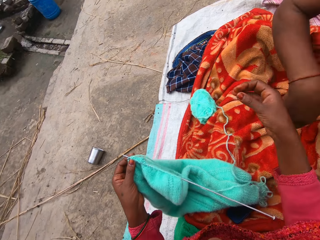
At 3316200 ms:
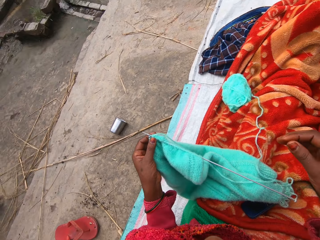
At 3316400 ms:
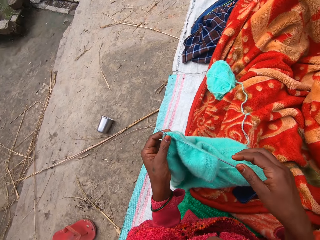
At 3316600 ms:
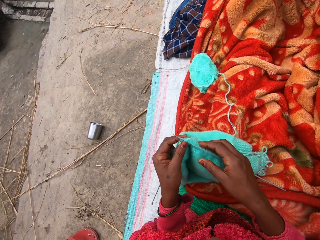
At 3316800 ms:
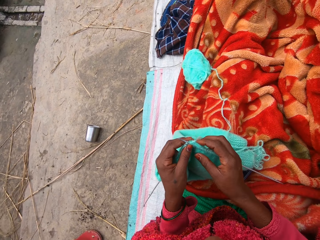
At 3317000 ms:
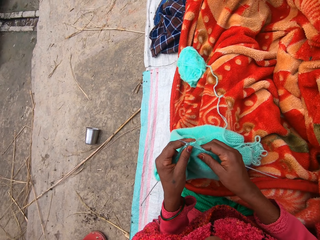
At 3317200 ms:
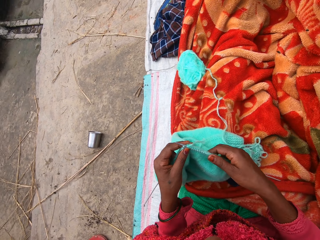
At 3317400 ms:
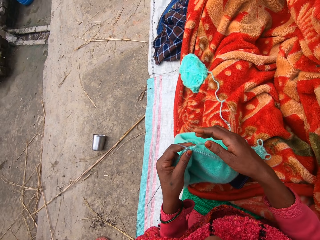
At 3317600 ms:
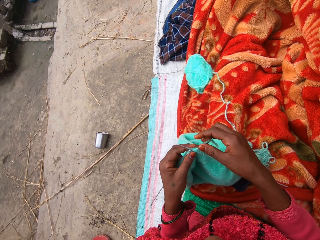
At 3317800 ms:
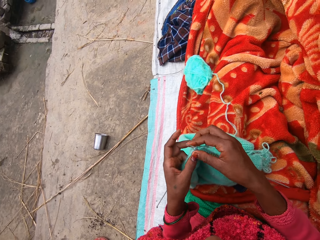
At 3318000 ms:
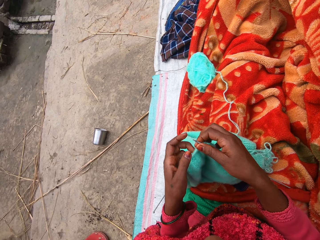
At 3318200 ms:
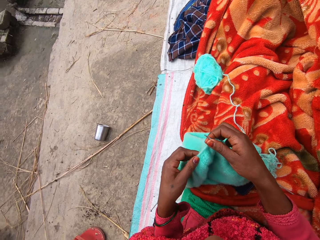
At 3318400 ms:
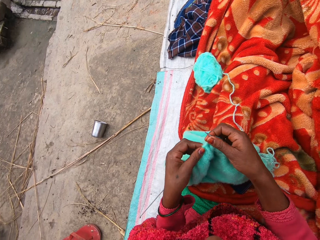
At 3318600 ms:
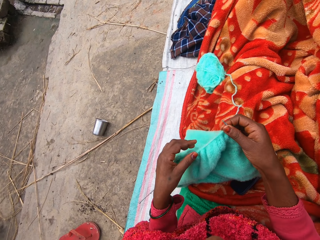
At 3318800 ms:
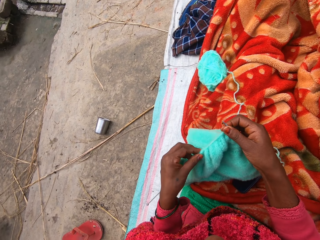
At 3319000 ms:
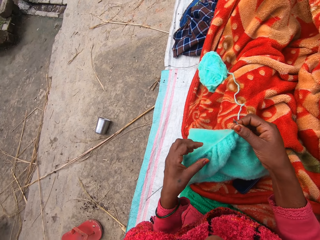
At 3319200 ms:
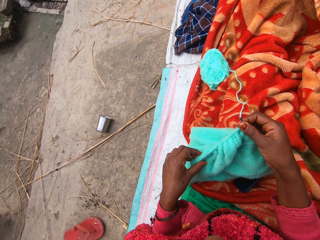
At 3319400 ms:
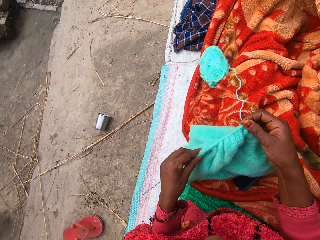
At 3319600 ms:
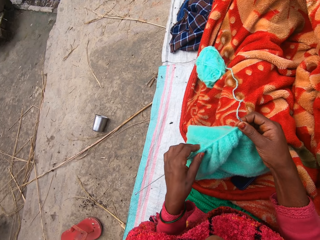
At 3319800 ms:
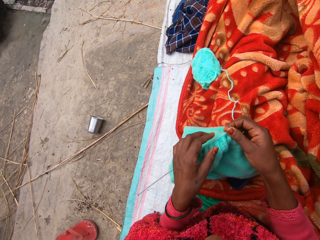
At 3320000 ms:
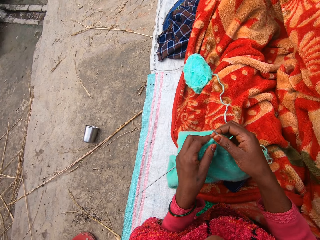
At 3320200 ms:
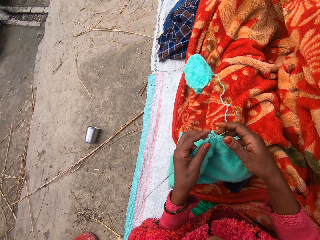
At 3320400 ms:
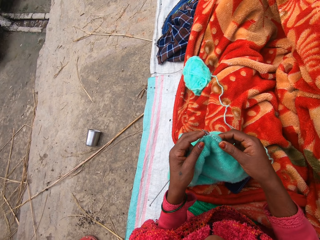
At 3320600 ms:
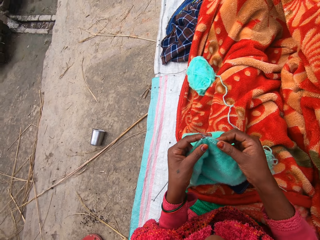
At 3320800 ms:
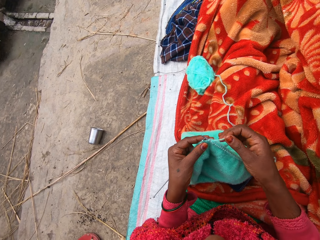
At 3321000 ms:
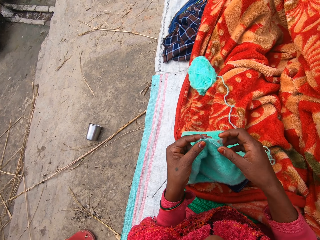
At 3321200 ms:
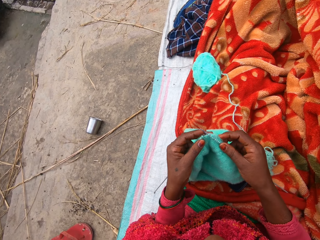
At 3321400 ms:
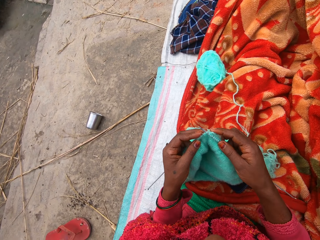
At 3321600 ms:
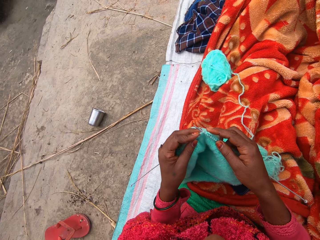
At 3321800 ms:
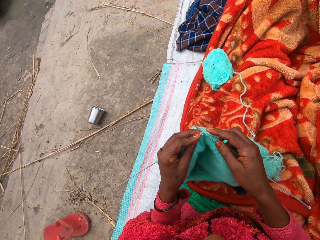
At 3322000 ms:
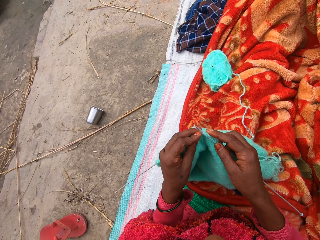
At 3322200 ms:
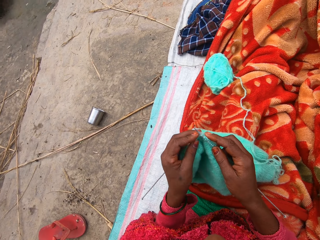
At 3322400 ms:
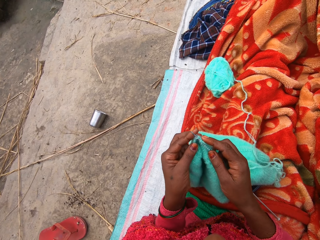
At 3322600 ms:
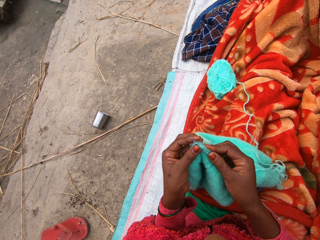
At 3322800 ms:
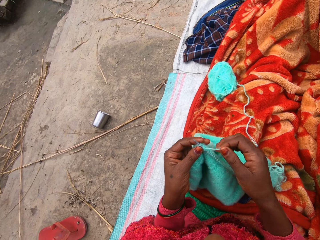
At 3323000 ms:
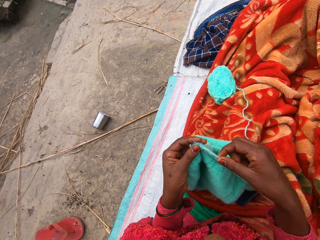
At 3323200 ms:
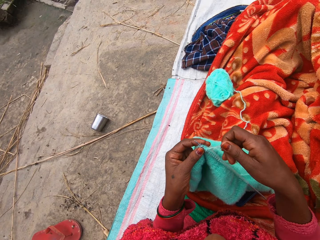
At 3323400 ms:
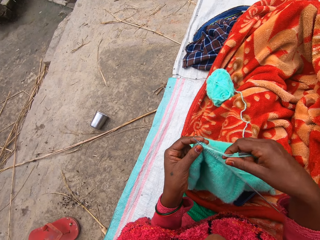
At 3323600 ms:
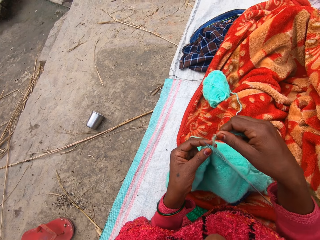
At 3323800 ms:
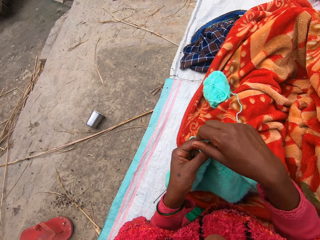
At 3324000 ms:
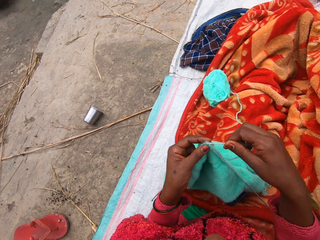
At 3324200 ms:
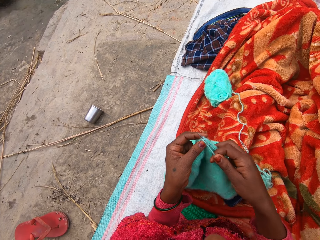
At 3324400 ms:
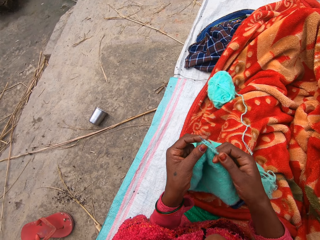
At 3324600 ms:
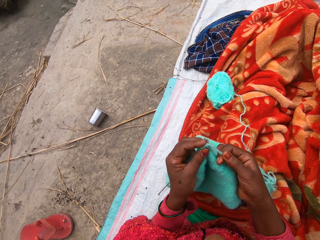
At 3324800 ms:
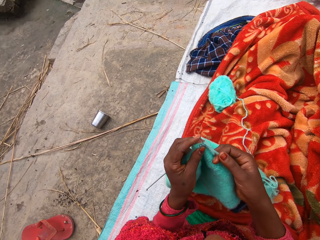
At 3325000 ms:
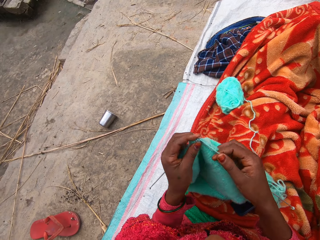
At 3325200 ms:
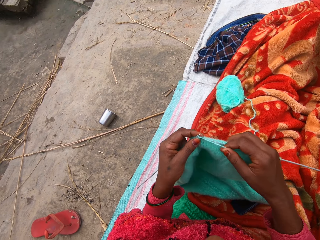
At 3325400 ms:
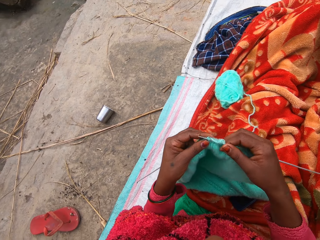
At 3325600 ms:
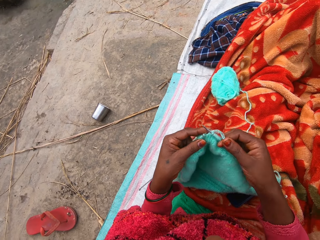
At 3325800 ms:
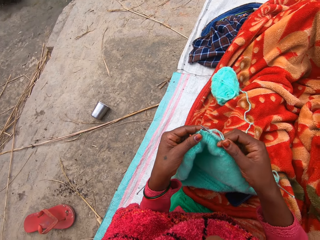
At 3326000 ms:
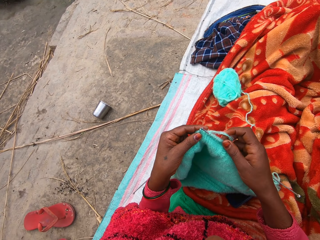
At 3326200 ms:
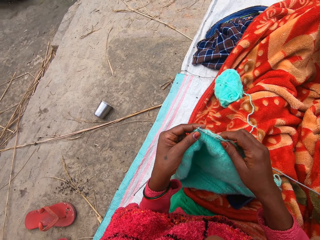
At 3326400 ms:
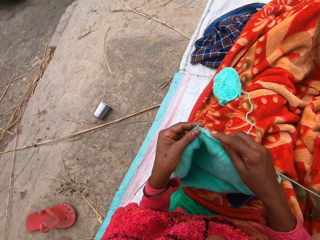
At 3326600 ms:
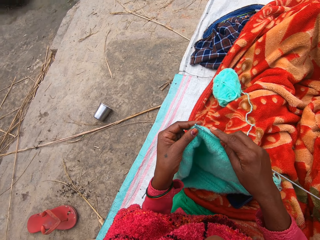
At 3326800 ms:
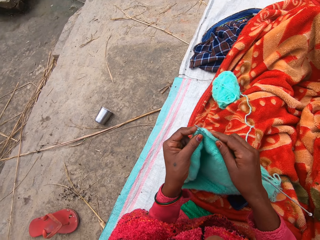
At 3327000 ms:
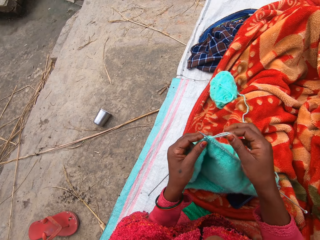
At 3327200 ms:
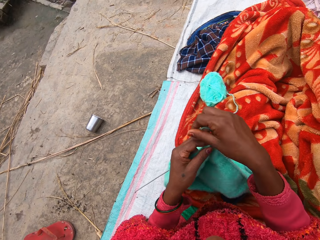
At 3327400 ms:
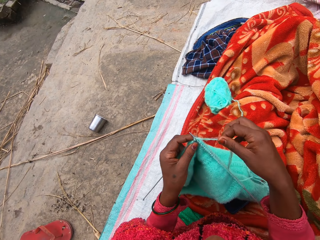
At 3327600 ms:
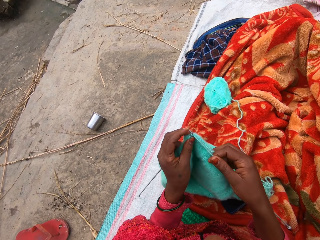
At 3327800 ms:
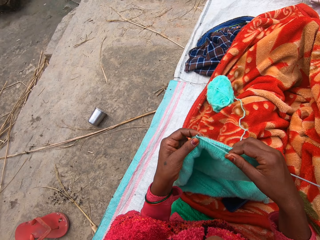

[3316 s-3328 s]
The camera wearer adjusts the cloth. They knit the cloth.

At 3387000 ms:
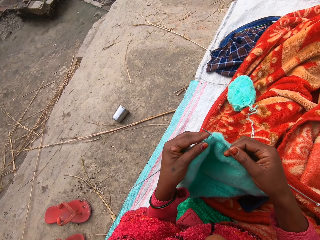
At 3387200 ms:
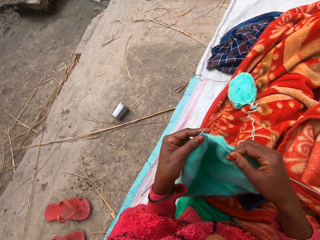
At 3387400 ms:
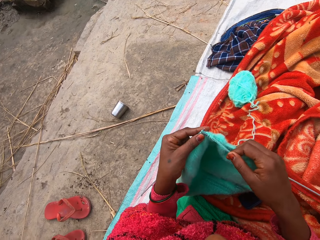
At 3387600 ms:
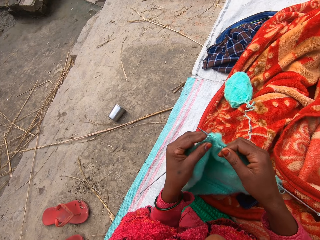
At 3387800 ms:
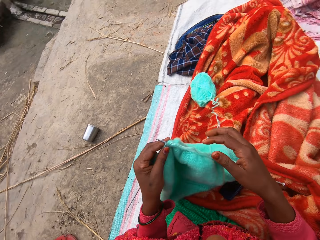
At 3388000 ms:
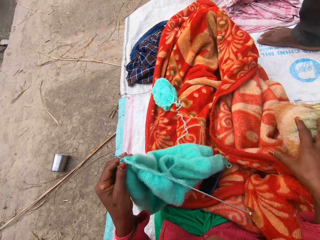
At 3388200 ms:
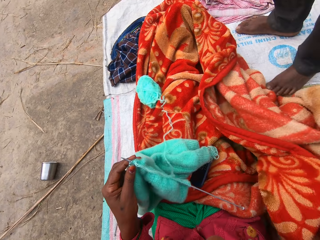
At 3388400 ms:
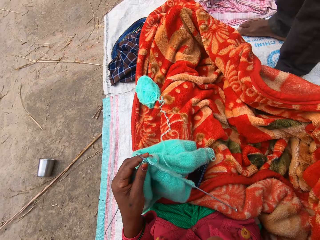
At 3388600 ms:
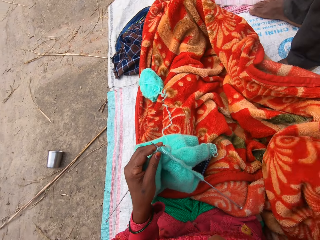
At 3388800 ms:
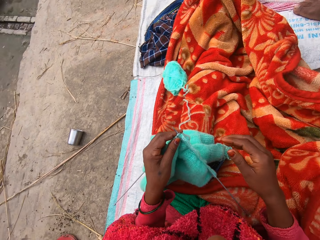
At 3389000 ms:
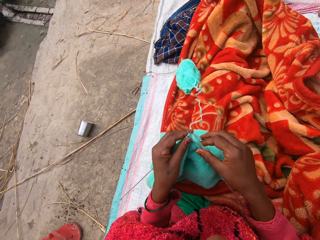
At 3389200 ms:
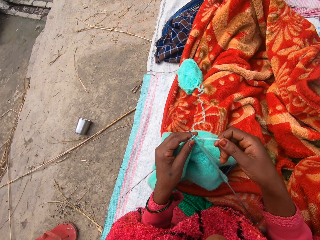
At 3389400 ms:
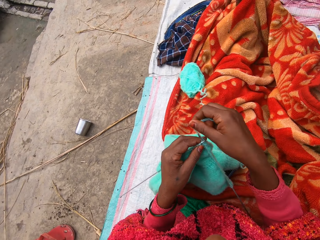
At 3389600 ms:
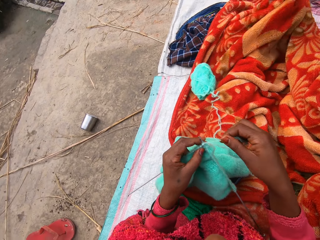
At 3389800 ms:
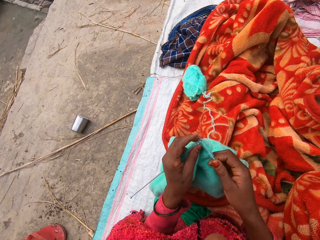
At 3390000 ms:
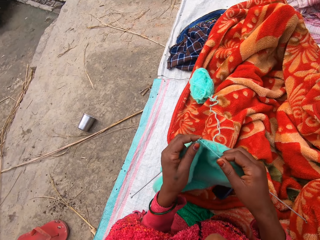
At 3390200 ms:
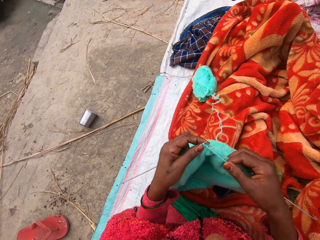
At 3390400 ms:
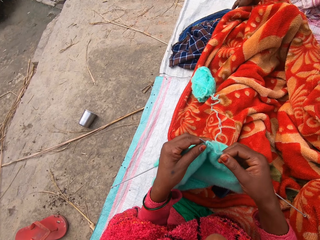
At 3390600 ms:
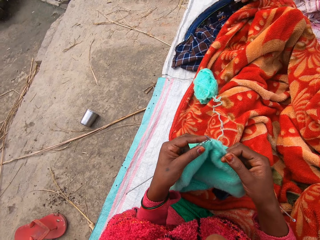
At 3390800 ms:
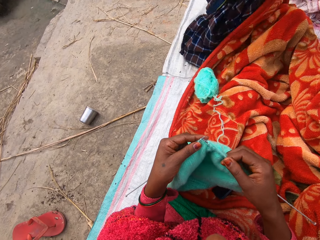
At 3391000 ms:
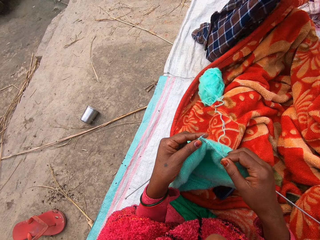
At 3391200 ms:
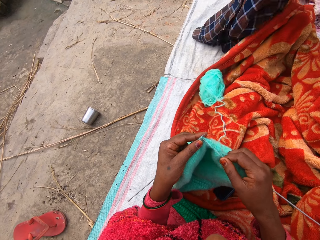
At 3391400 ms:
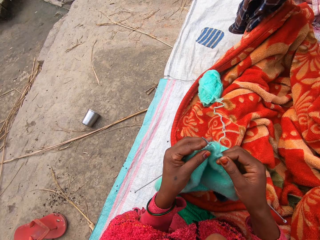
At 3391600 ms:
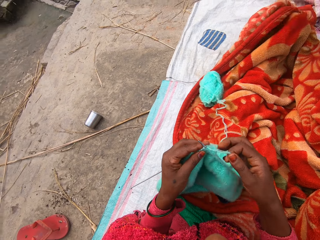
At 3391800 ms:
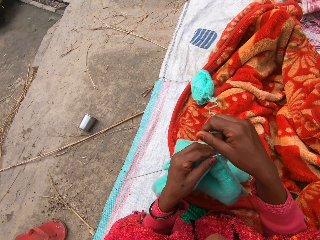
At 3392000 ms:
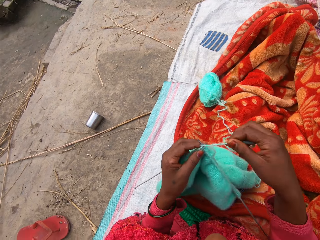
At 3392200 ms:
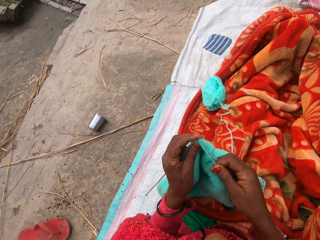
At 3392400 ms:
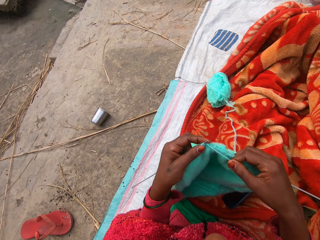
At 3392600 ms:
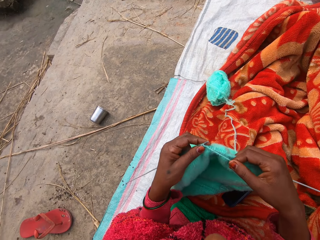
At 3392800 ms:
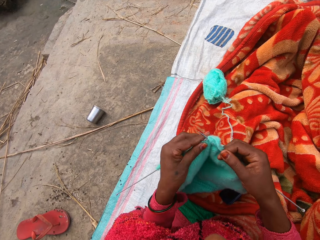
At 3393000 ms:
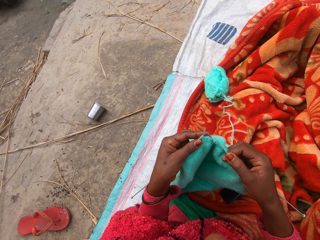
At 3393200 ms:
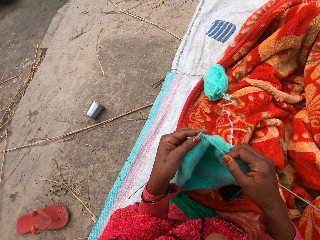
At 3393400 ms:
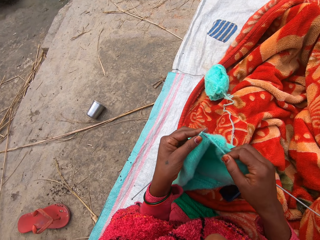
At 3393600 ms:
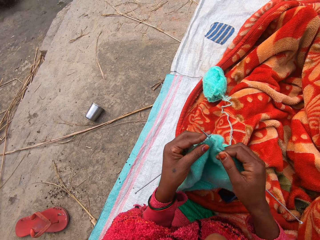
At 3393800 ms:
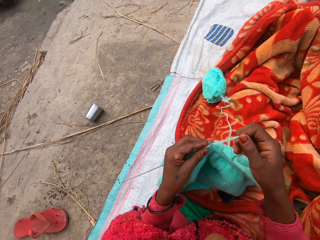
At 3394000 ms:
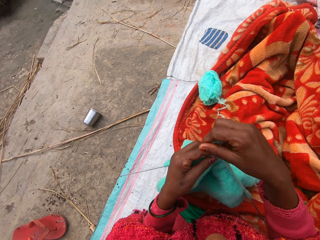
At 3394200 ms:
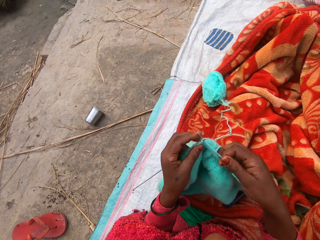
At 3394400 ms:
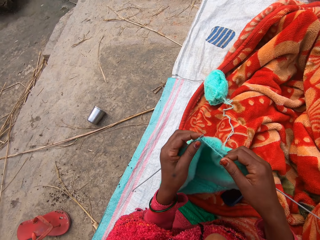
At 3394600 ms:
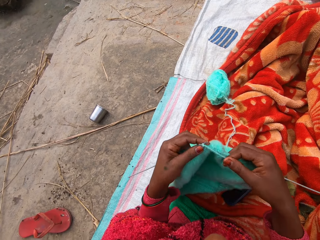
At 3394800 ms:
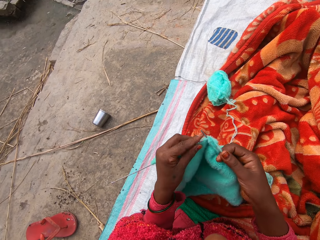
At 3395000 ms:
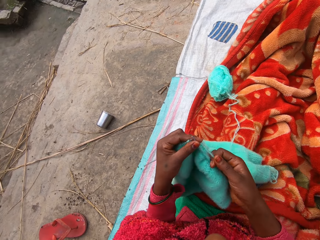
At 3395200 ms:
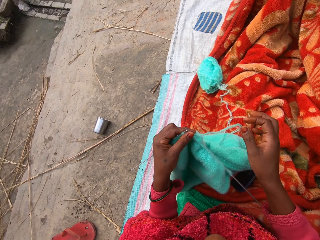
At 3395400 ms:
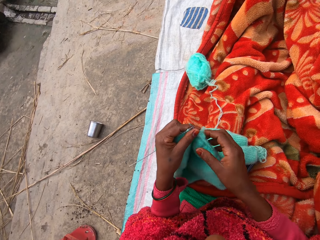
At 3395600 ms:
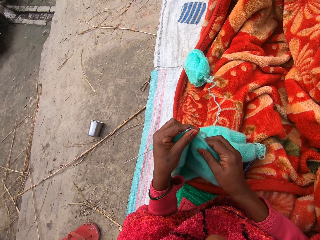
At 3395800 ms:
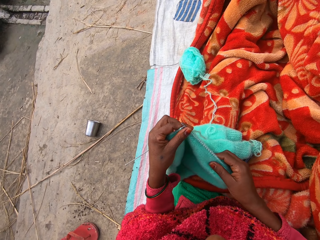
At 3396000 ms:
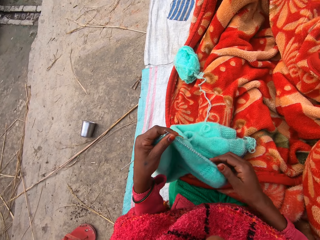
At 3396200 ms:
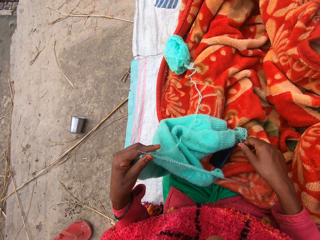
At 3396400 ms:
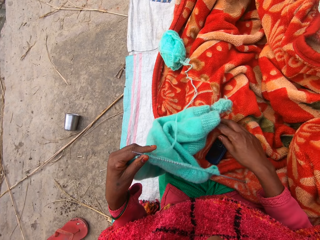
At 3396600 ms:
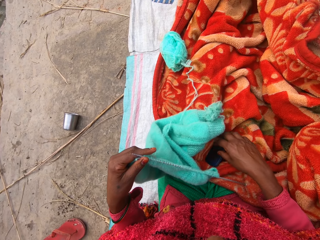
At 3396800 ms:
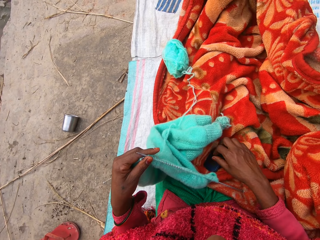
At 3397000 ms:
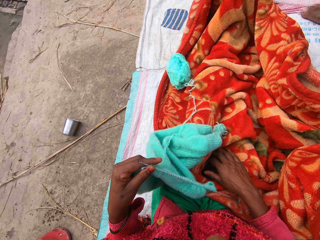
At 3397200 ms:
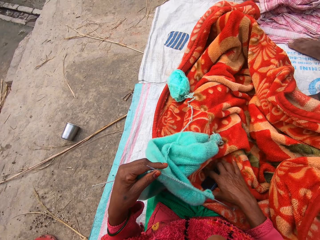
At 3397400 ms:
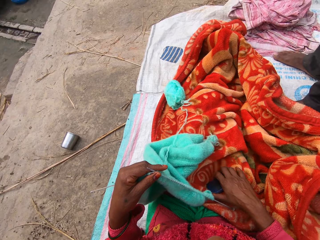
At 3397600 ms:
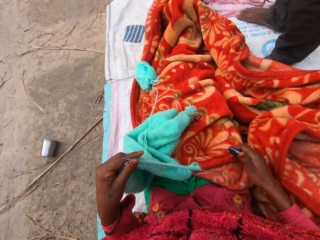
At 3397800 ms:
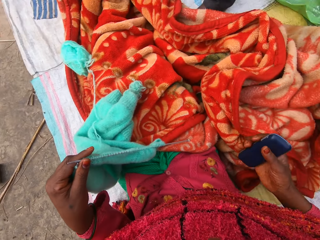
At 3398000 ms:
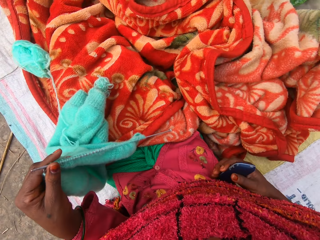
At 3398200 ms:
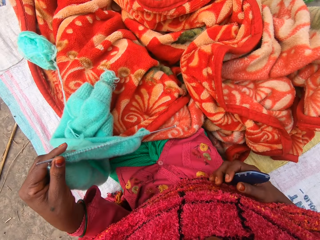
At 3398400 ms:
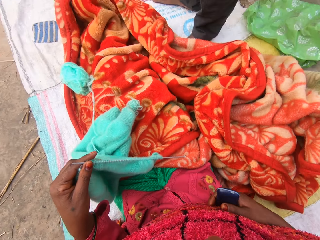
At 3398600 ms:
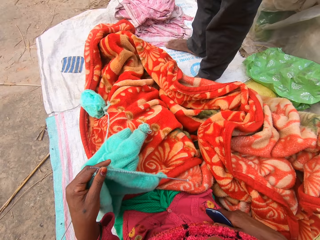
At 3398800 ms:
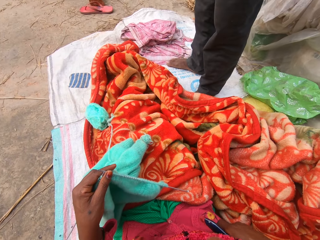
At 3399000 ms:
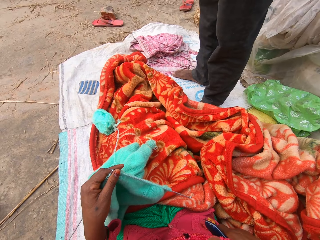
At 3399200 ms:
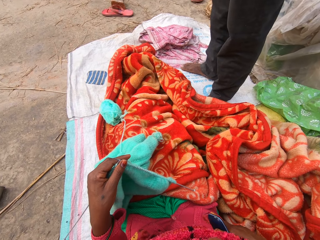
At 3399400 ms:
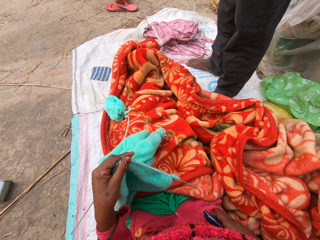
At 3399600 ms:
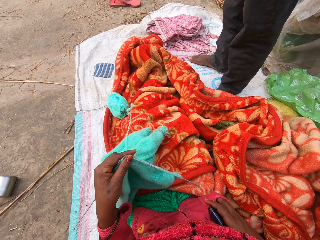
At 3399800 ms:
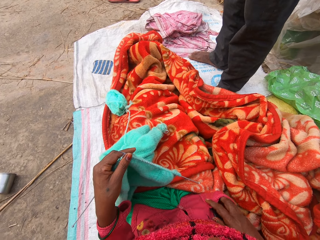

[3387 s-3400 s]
The camera wearer spreads the bedsheet. She adjusts the blanket. A woman stands alongside the camera wearer. The camera wearer knits the cloth. The woman takes a bed cover. The camera wearer picks up her phone.
